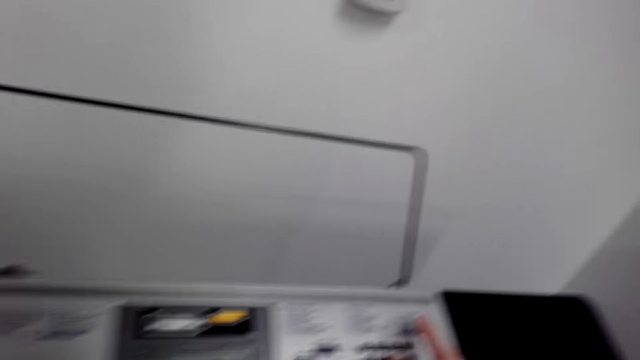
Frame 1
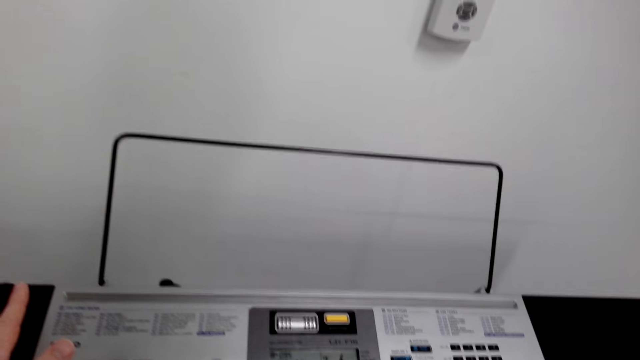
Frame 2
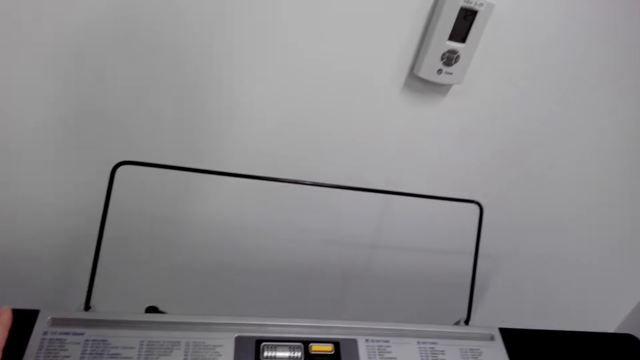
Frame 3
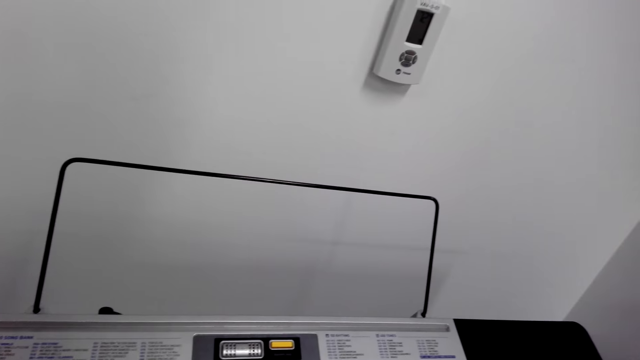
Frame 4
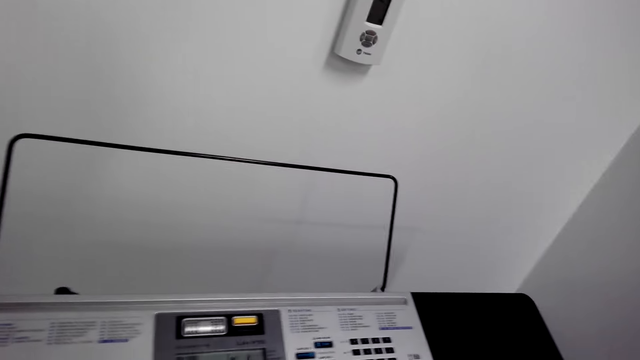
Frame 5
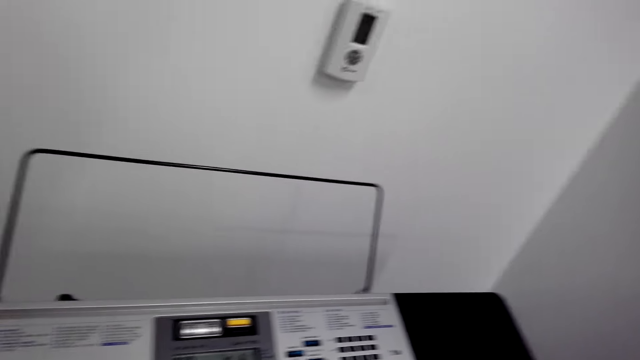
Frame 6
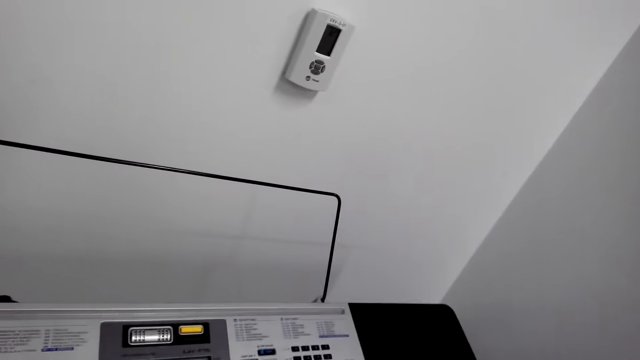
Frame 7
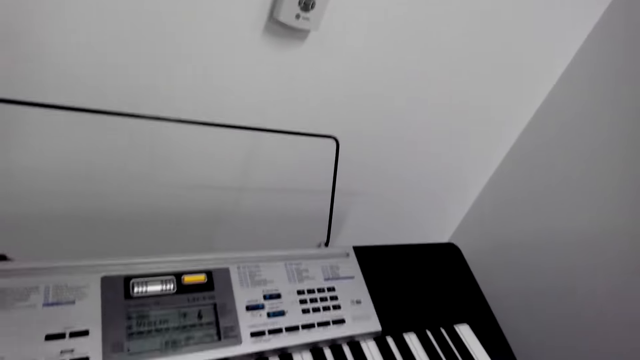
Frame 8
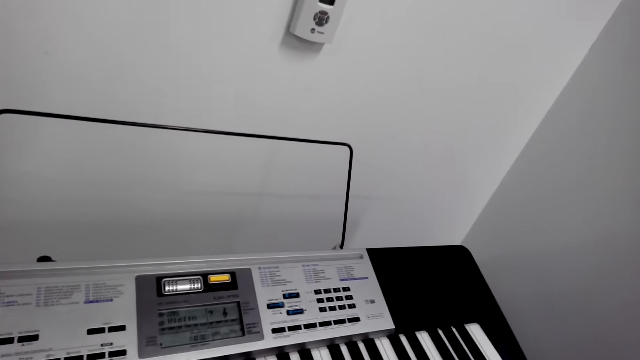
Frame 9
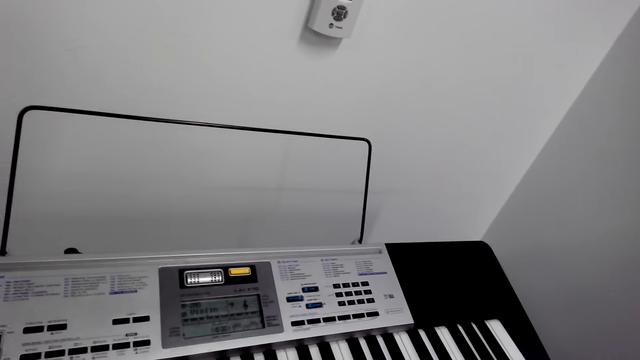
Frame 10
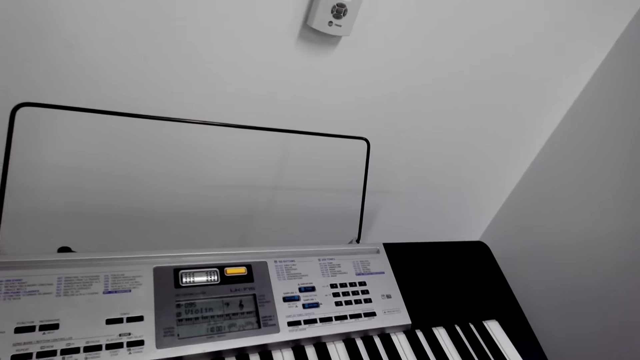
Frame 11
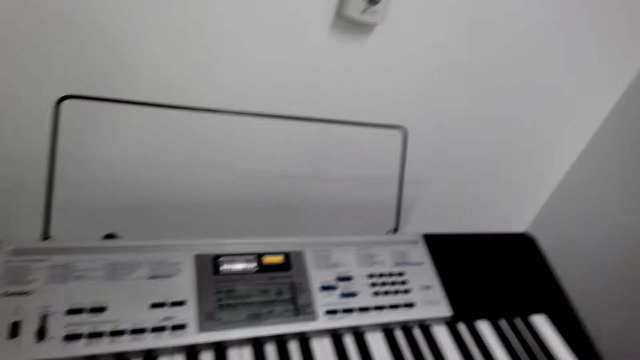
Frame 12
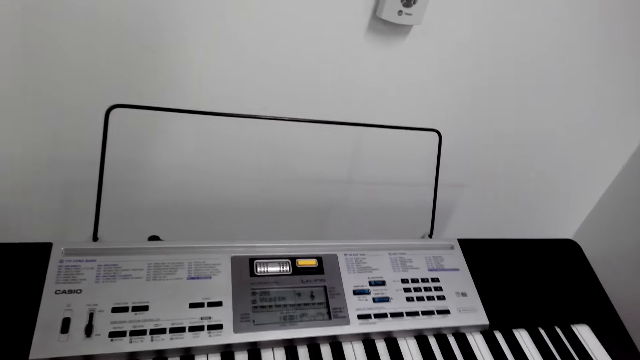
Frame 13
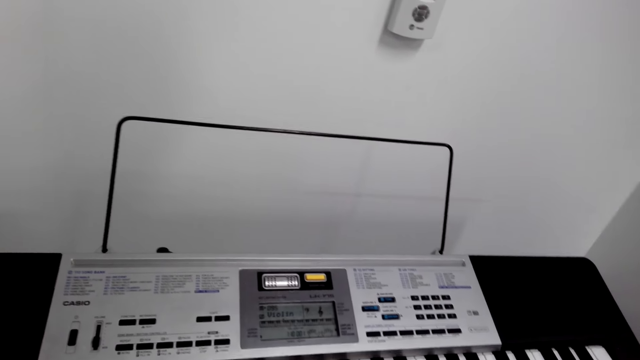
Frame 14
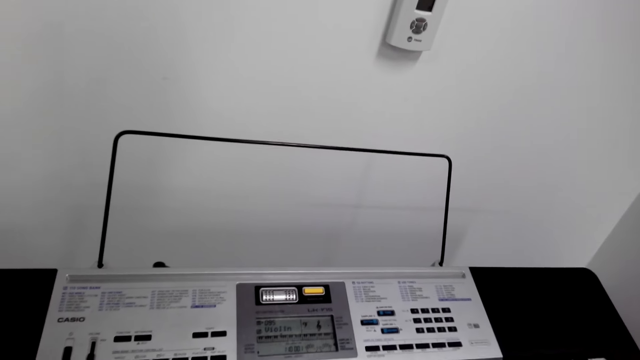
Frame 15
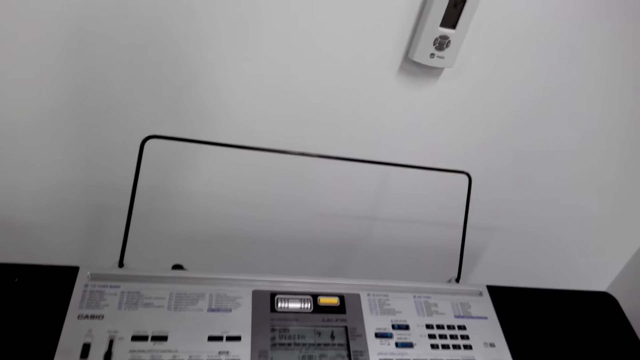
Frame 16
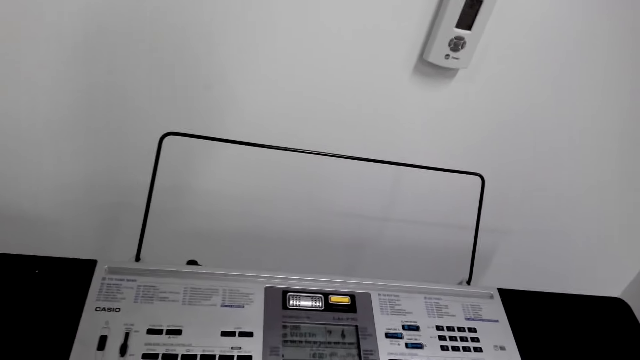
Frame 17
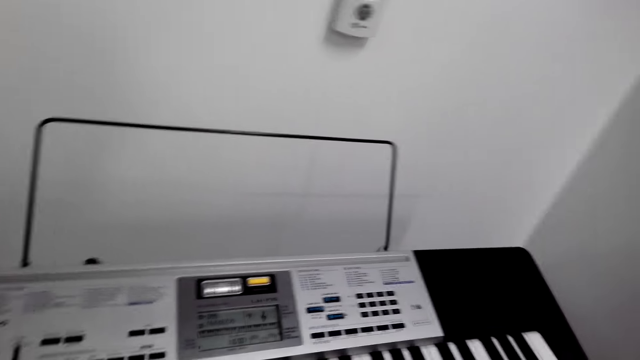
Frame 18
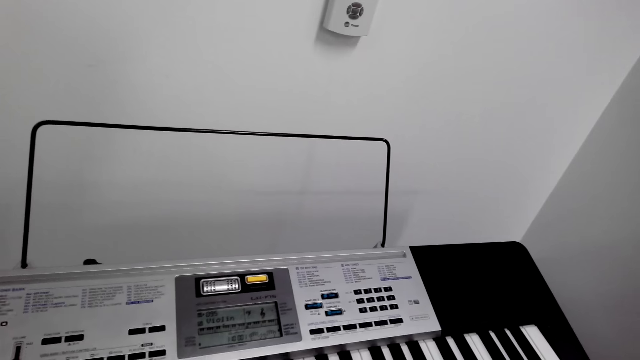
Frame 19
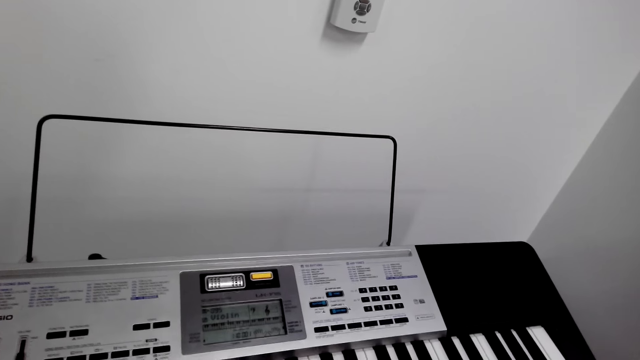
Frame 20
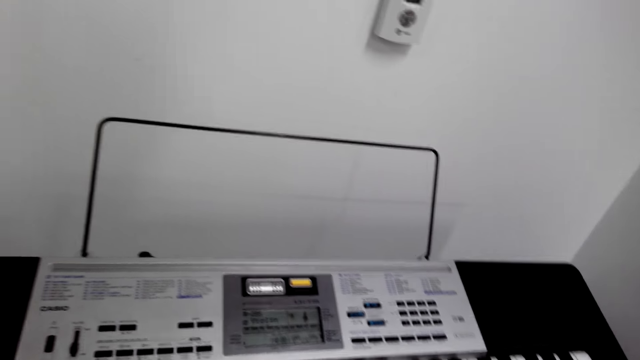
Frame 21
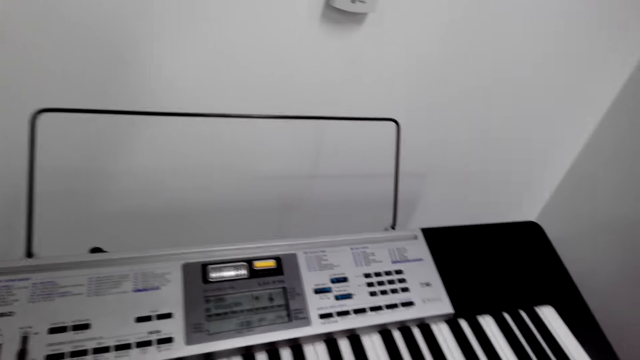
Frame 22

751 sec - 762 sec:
The camera wearer operates the piano. They play the piano. They look around. They play the piano.

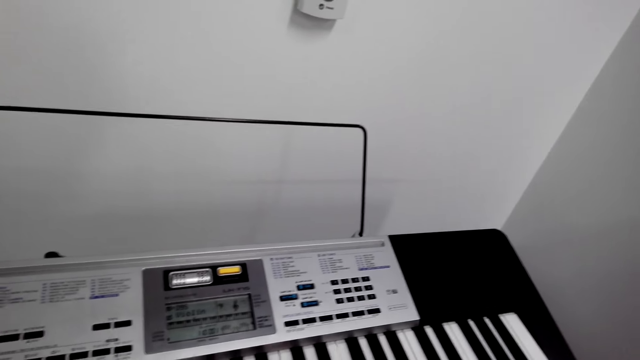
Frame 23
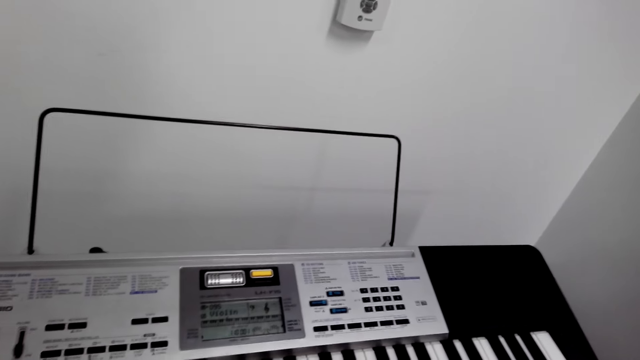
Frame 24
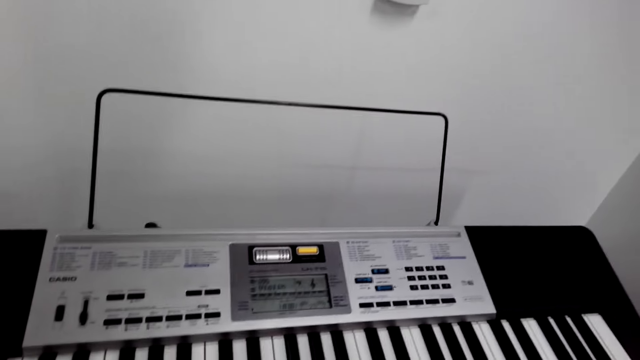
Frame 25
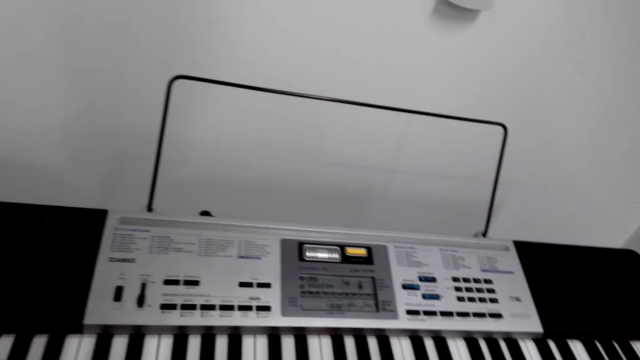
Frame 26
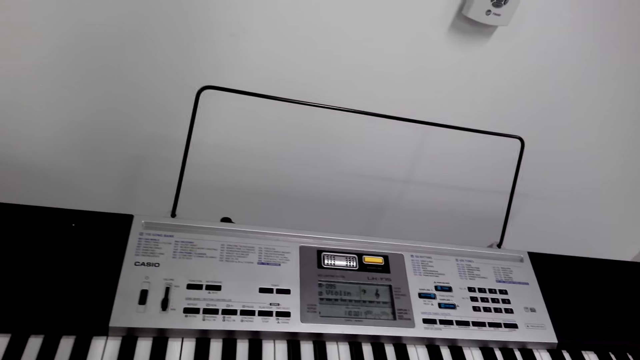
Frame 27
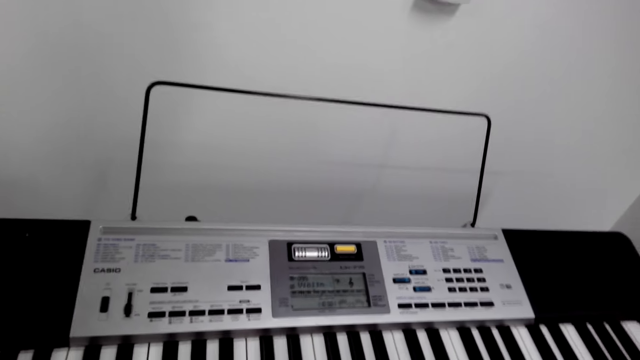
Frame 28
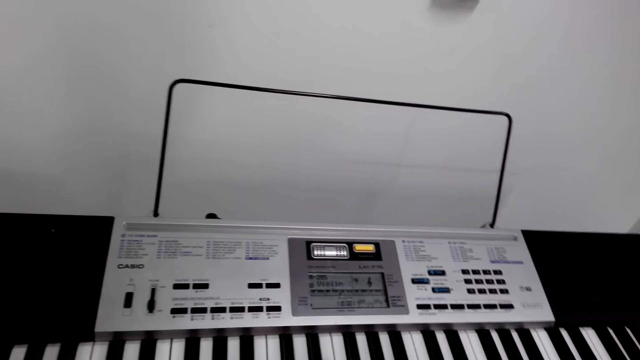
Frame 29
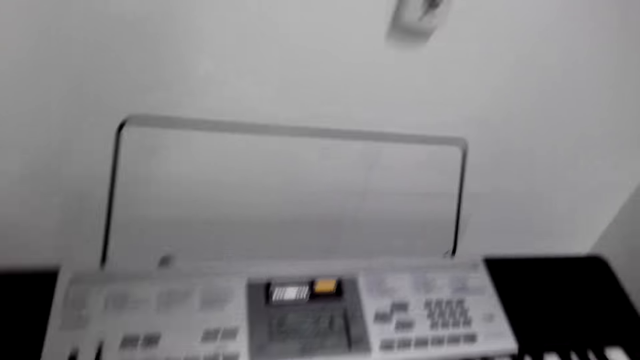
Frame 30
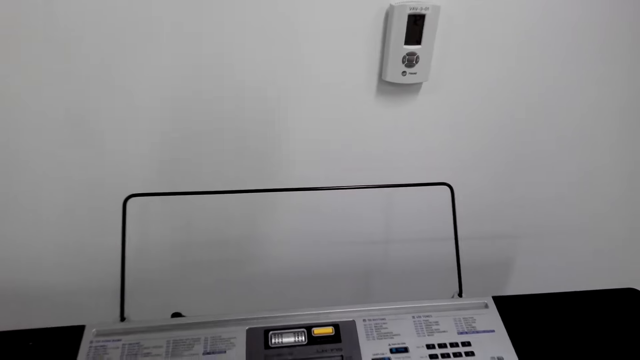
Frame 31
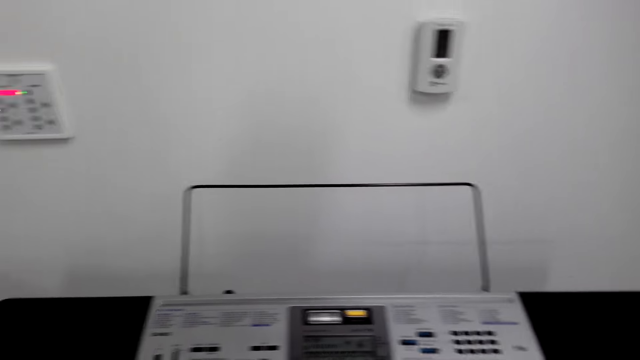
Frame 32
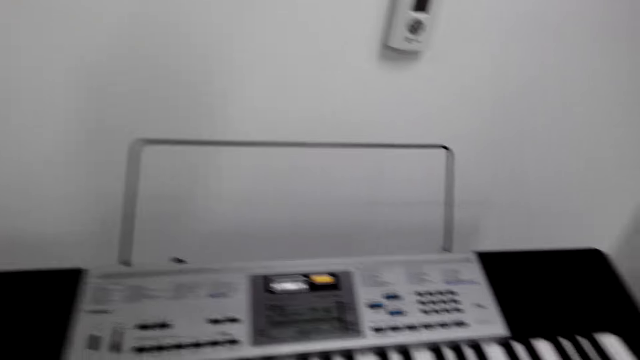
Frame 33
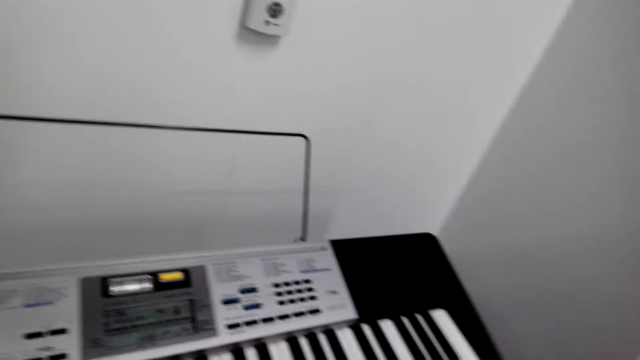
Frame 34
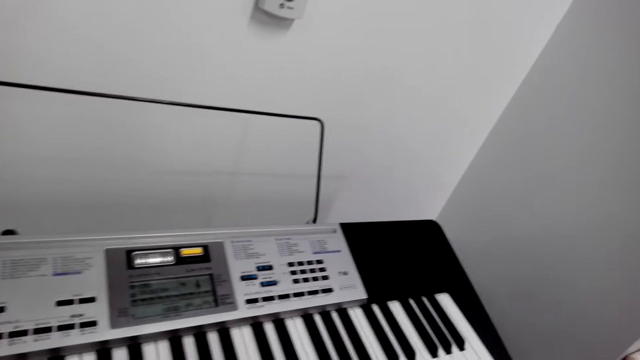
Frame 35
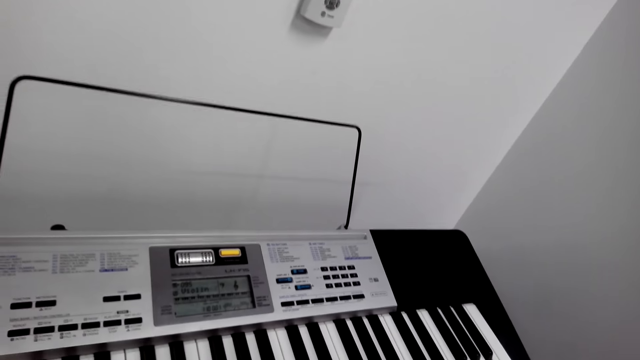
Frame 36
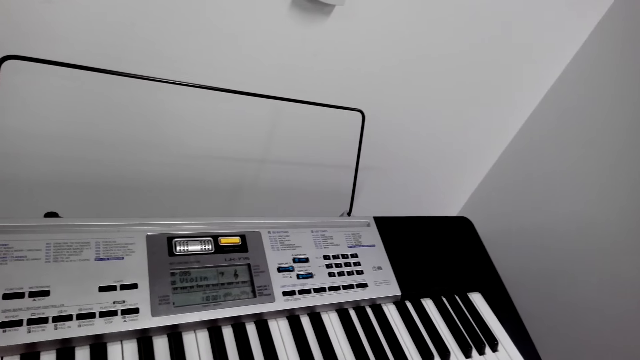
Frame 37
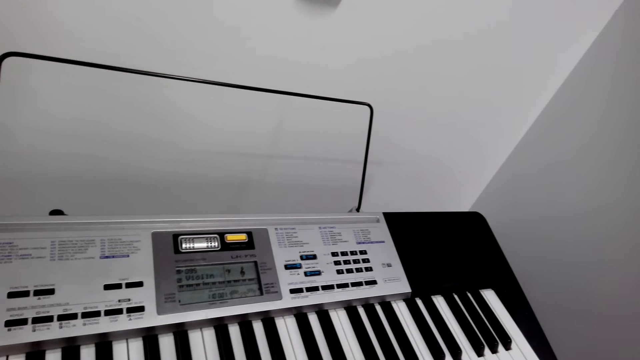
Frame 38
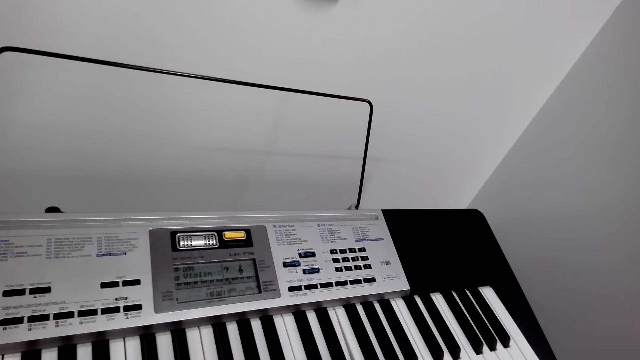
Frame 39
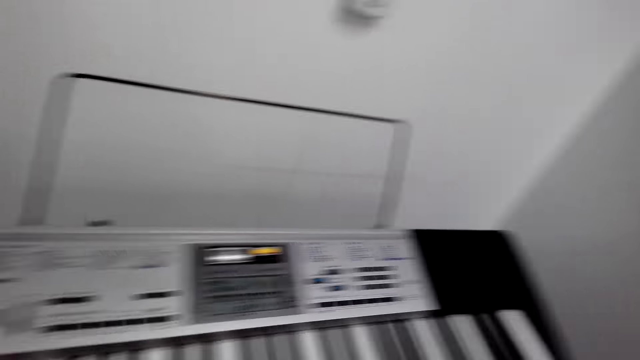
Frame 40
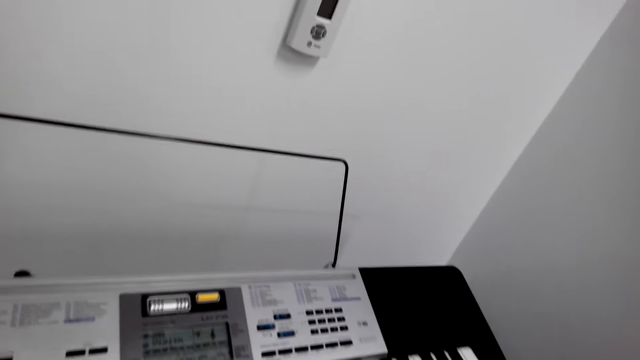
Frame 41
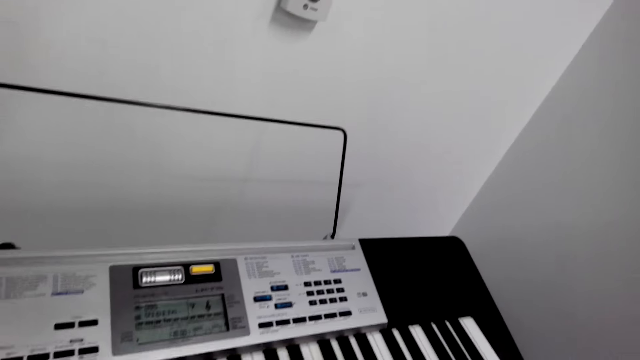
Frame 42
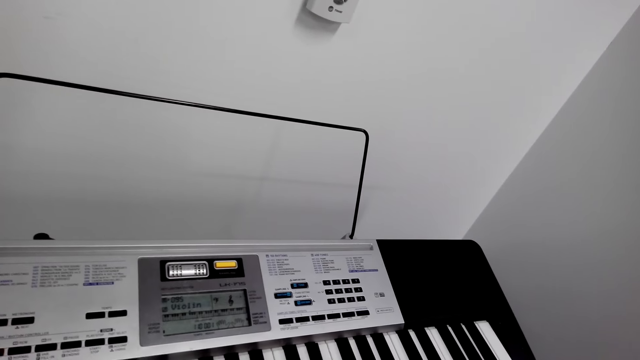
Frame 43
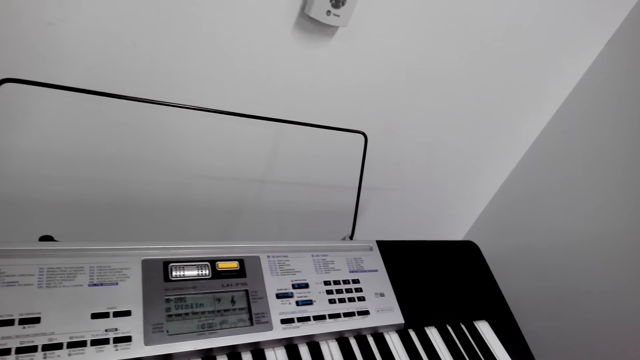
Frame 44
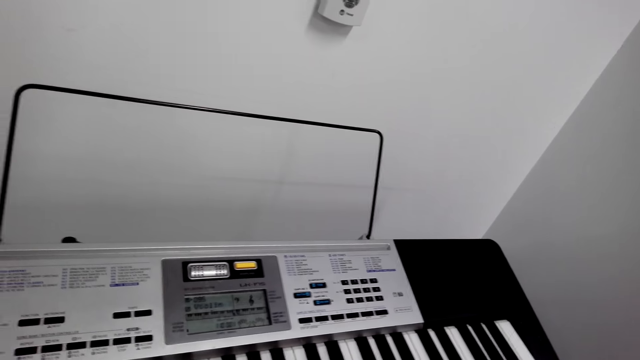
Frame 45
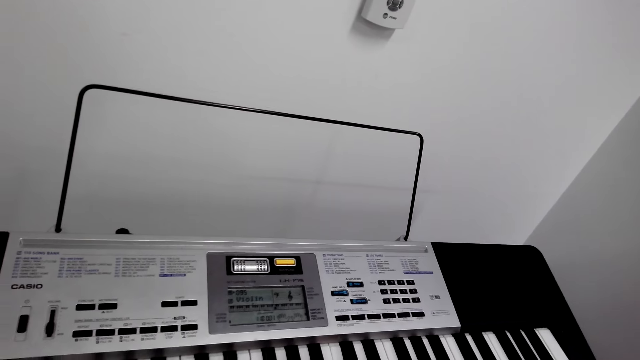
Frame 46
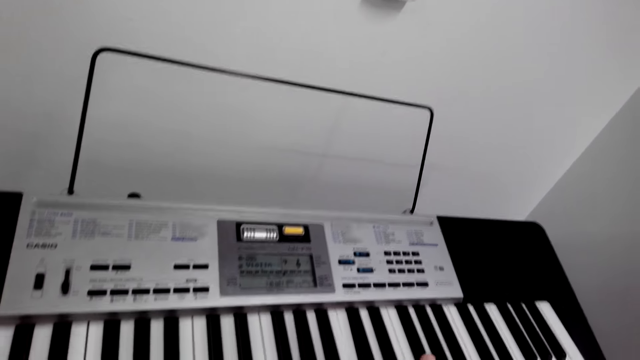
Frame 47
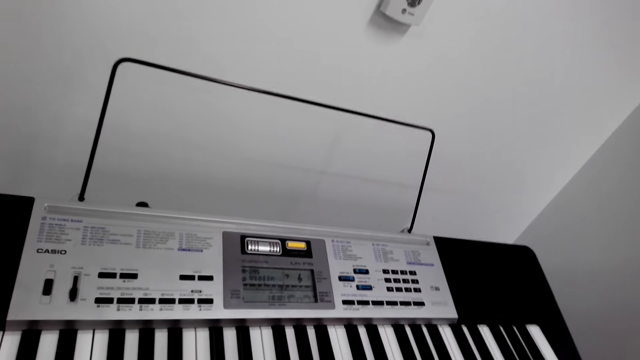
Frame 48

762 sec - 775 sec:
The camera wearer looks around. They play a piano. They look around. They play the piano.
